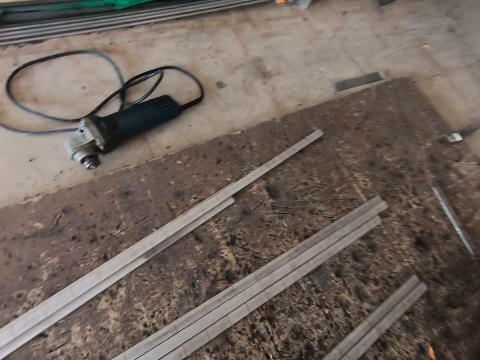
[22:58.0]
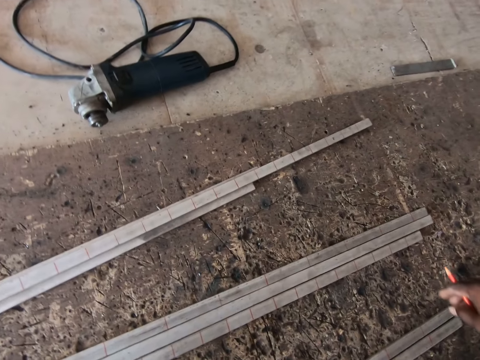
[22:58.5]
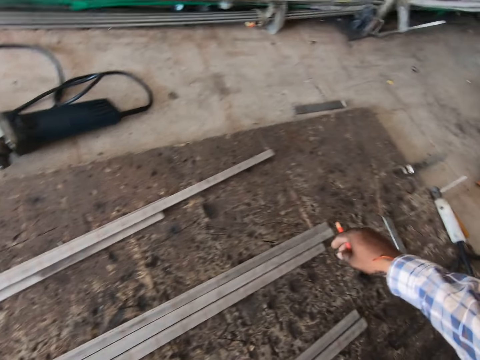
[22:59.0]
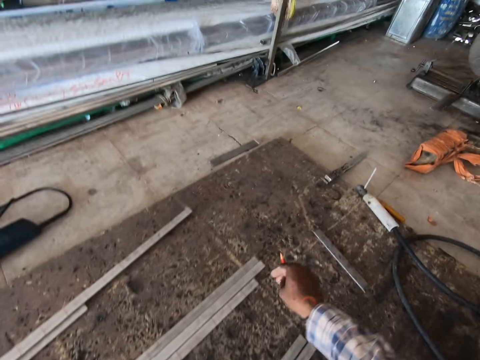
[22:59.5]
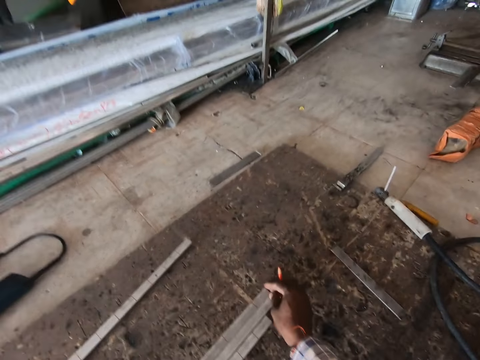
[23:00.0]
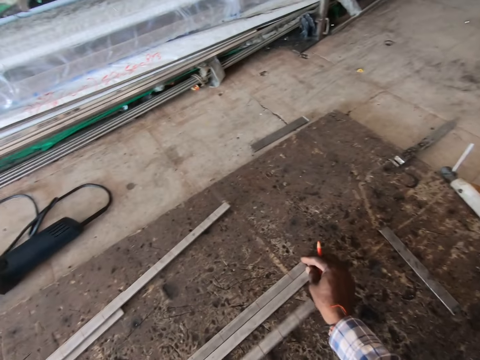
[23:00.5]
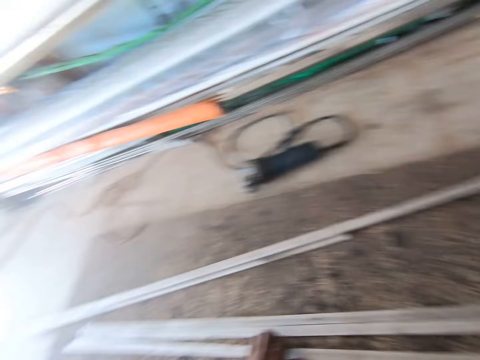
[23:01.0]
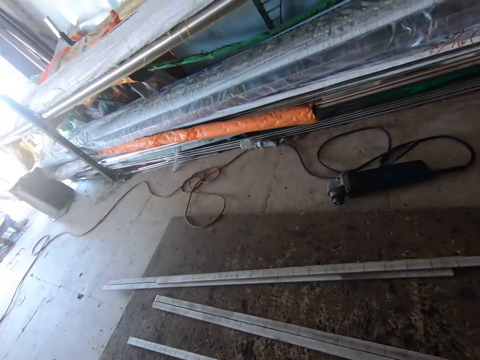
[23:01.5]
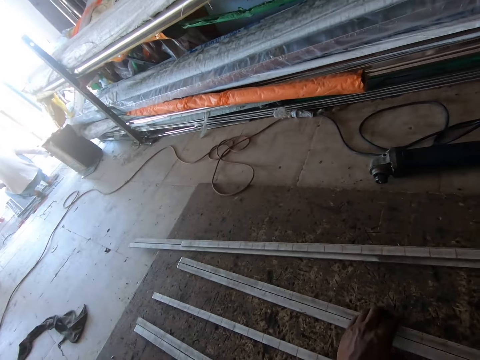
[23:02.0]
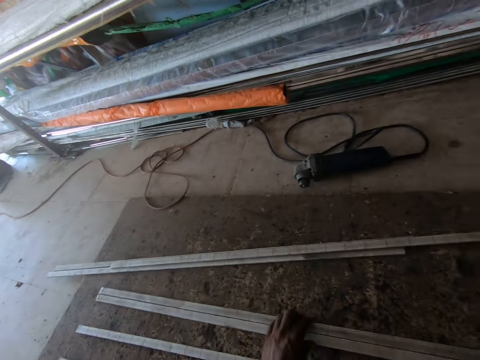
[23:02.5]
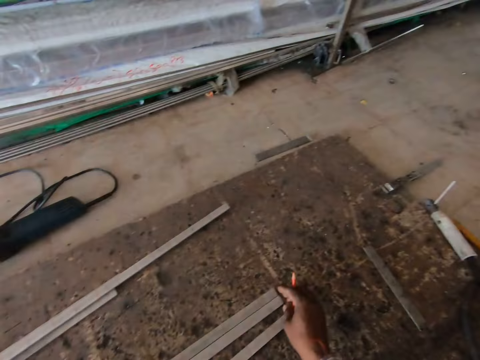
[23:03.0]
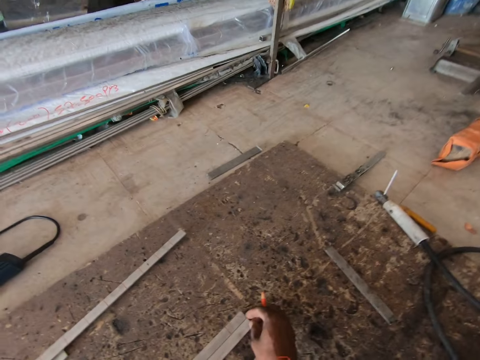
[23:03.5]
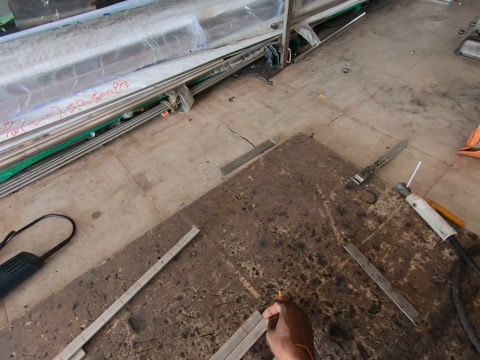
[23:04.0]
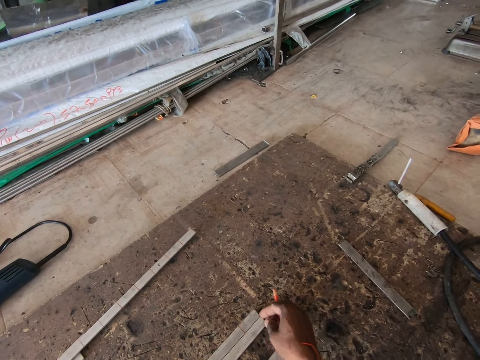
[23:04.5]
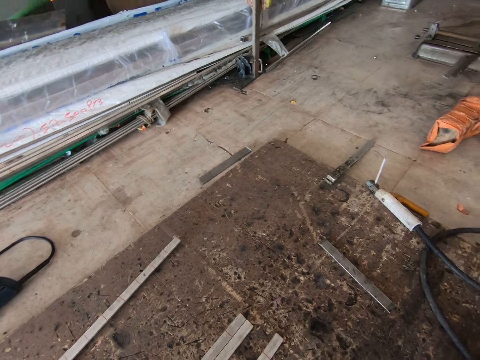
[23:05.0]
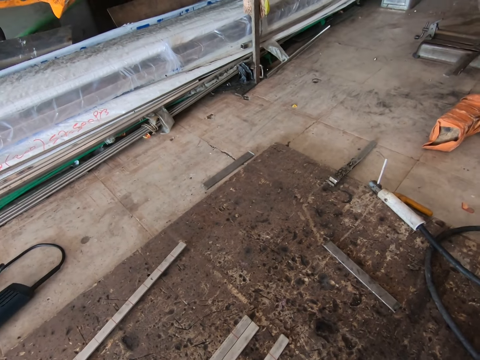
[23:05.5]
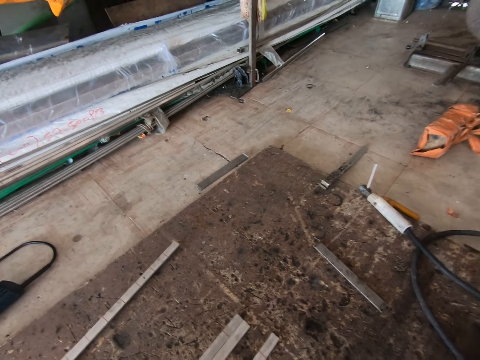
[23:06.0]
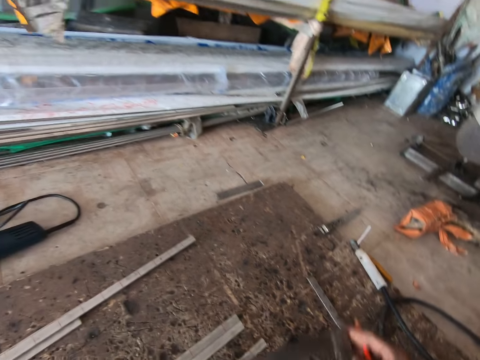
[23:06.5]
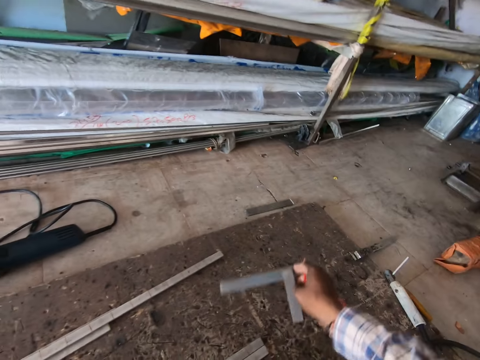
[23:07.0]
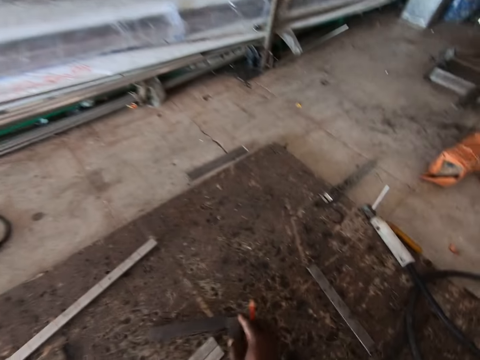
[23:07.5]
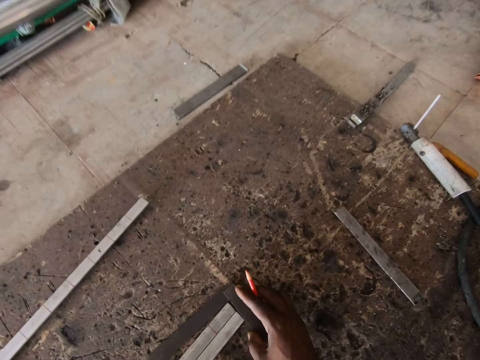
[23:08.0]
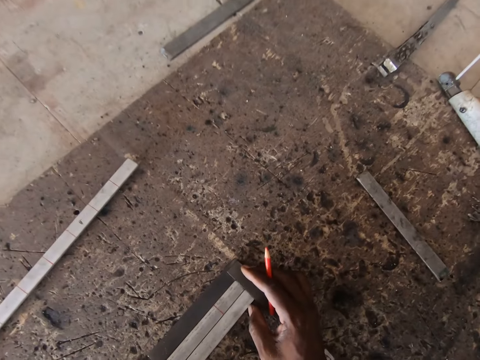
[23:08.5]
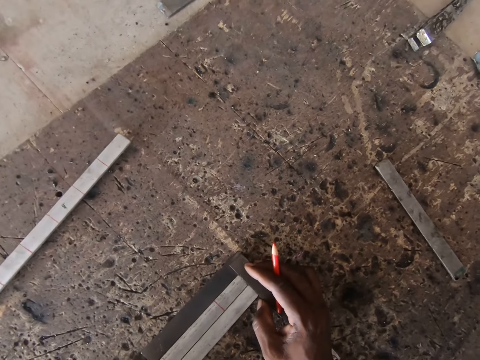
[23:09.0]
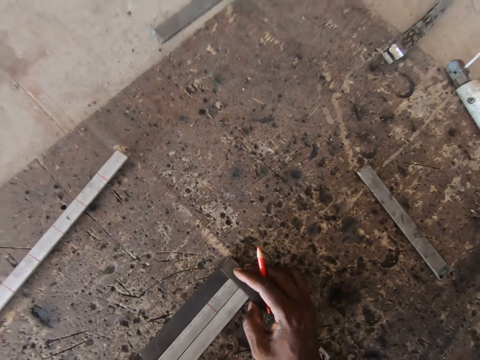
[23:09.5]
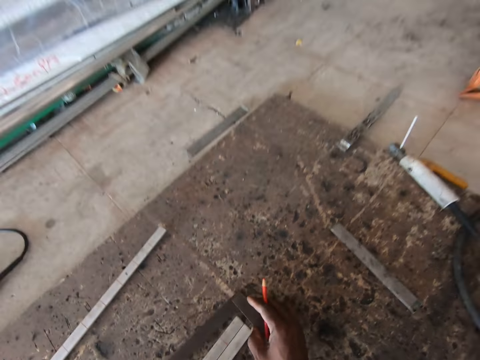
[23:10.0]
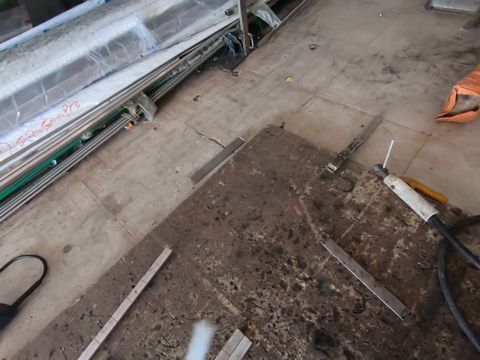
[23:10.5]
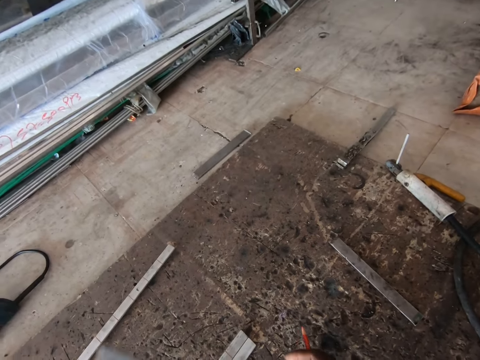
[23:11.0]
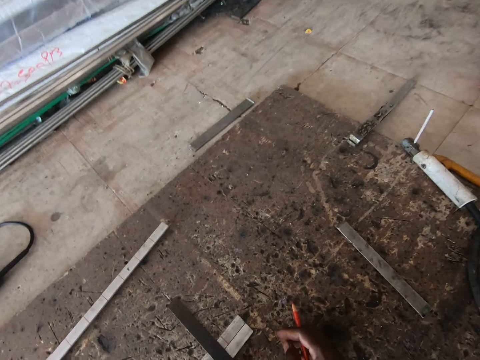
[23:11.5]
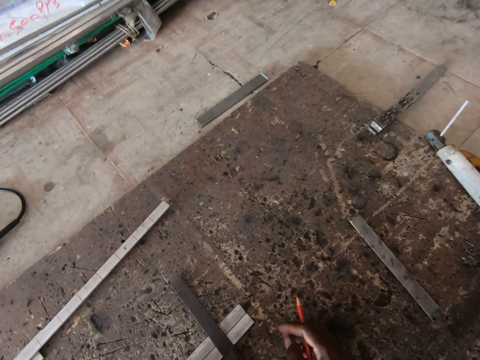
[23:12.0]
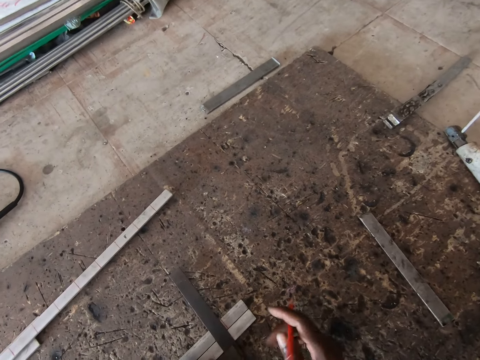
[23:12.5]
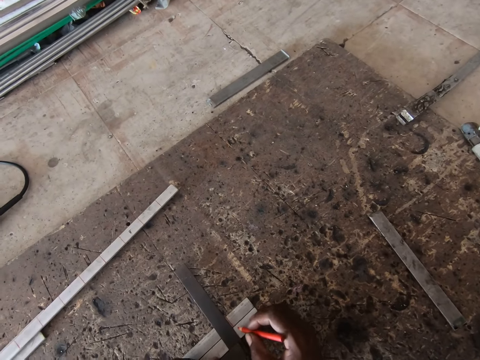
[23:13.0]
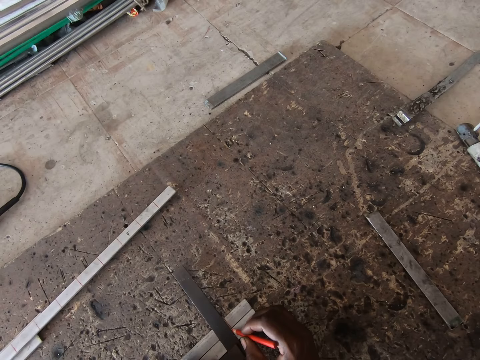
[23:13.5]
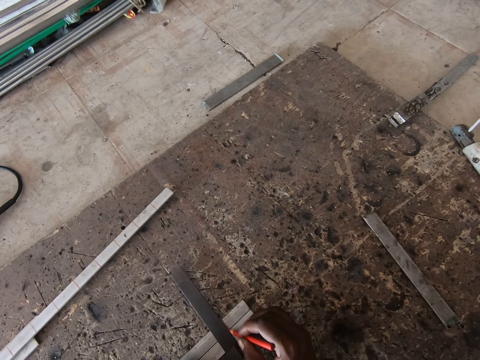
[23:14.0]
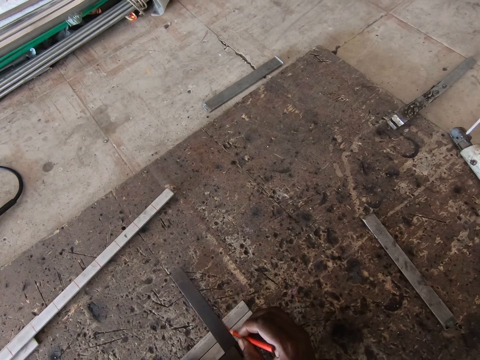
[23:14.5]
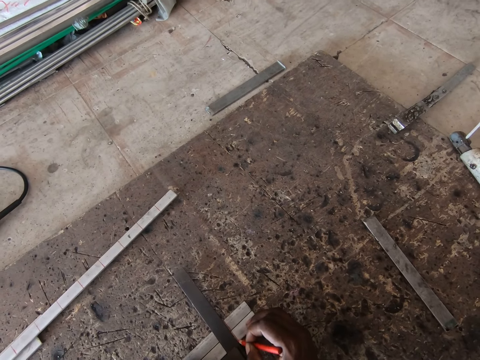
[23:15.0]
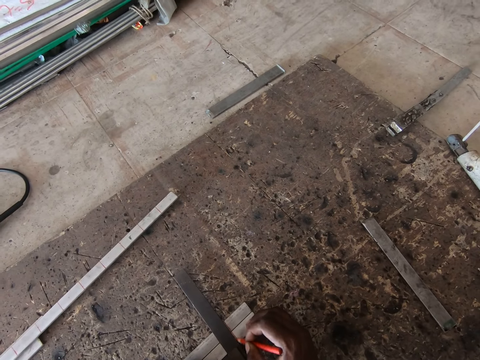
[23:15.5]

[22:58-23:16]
The camera wearer adjusts some metal bars on the ground with his hands. He adjusts a metal bar on the ground with his left hand. He adjusts the metal bars on the ground with his left hand. He picks a precision square from the ground with his right hand. He measures the metal bars with the precision square on the ground with his right hand. He picks the precision square from the ground with his right hand. He flips the precision square in his hands. He drops the precision square on the metal bars with his left hand. He measures the metal bars on the ground with the precision square in his left hand. He marks the metal bar on the ground with the pencil in his right hand.

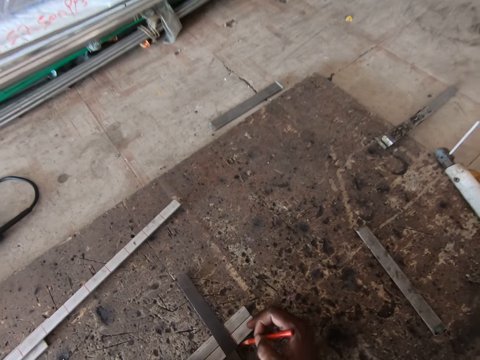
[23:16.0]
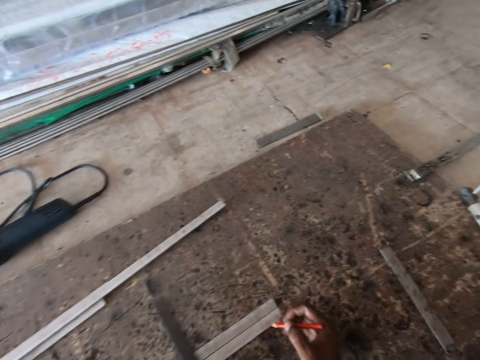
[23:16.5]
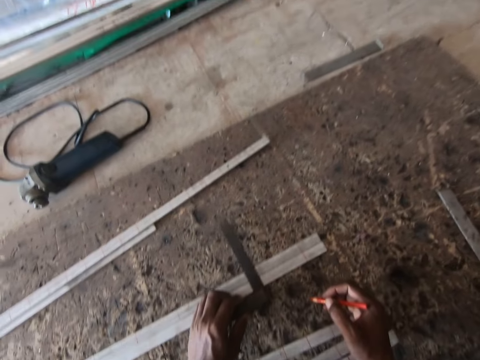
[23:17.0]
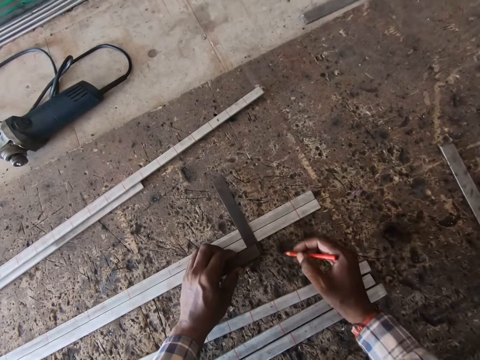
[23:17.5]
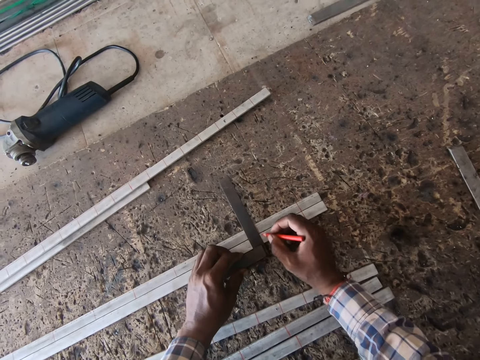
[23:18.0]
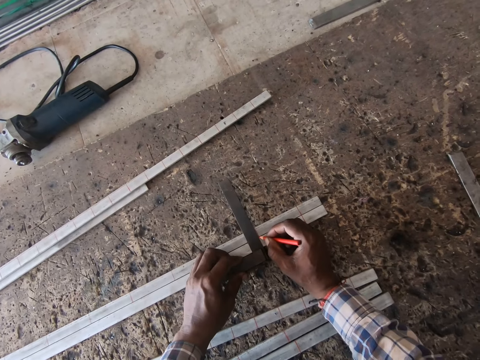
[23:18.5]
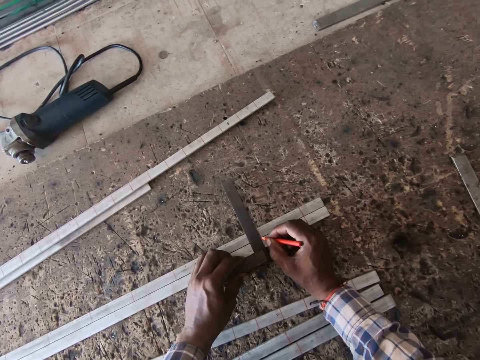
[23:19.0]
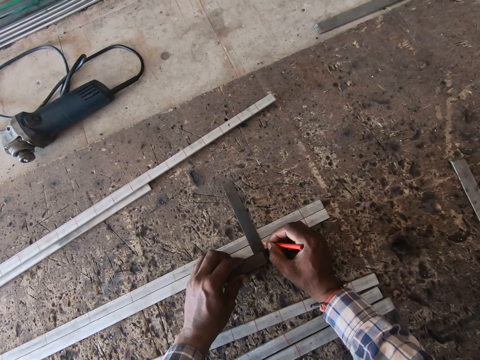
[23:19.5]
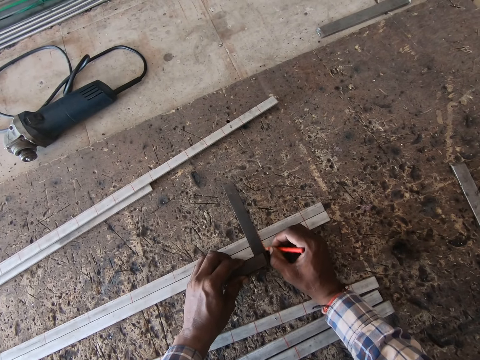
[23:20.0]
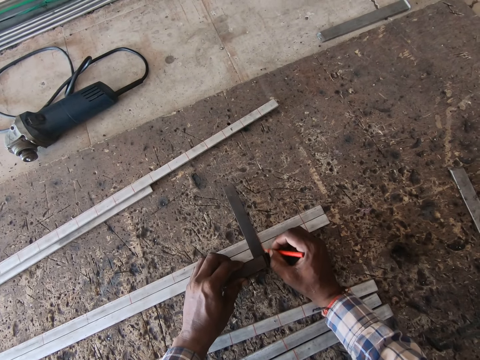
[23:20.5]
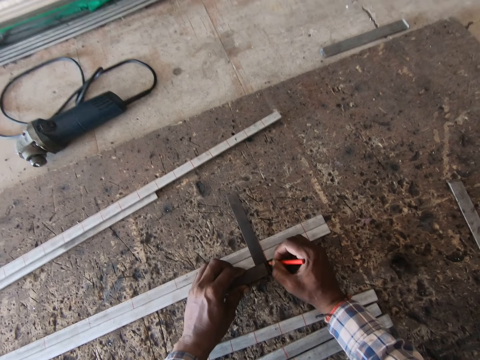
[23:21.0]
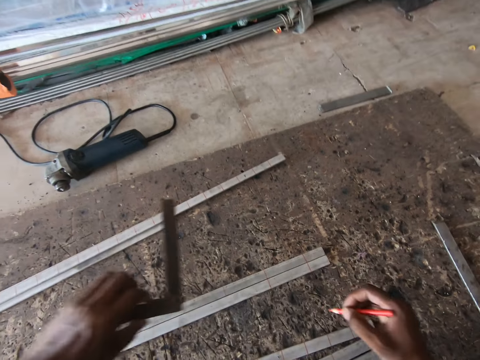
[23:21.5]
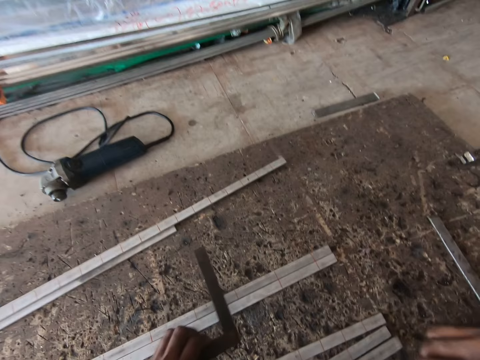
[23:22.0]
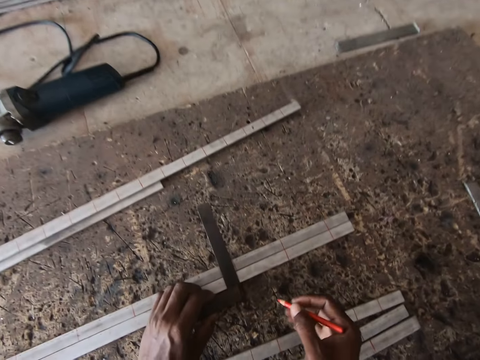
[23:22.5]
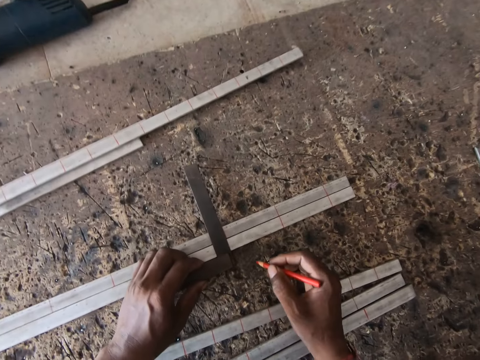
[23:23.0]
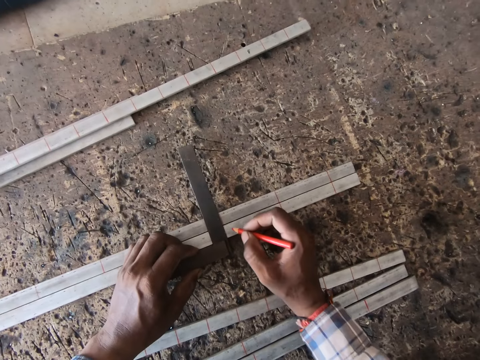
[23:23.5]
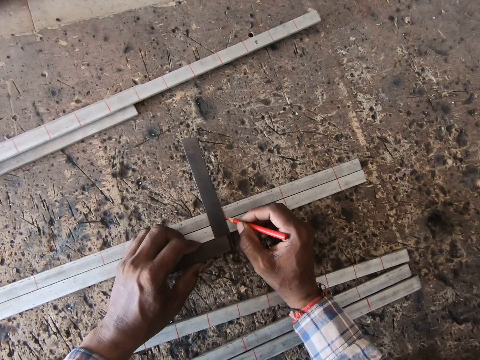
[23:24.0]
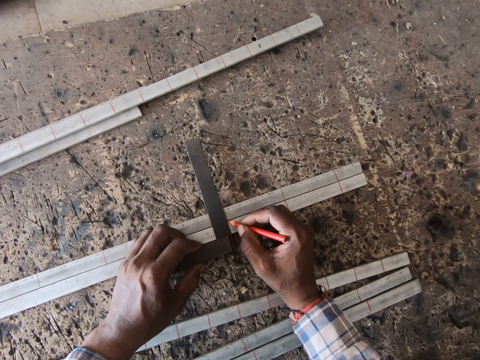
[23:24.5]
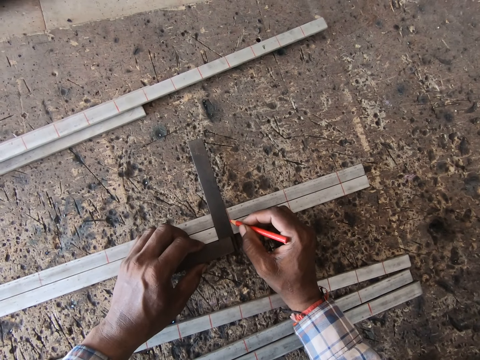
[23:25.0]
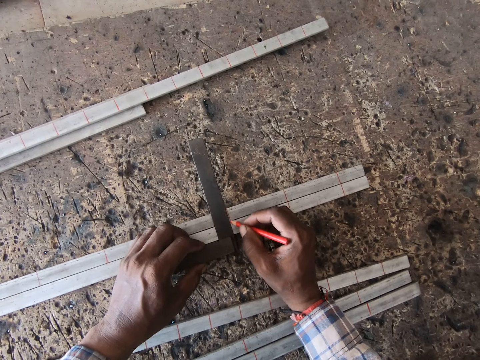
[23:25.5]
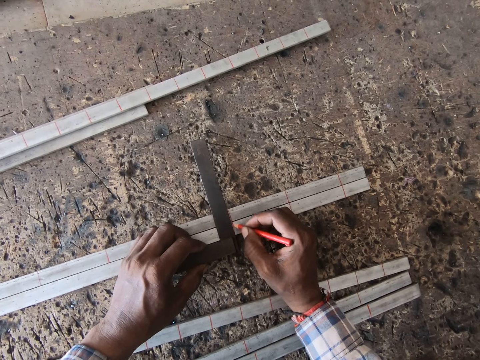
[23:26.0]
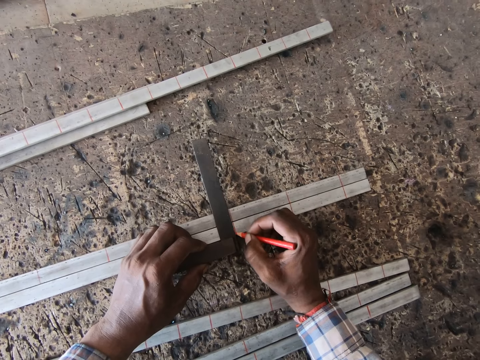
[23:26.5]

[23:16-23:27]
The camera wearer adjusts the precision square on the metal bar with his left hand. He marks the metal bar on the ground with the pencil in his right hand. He picks the precision square from the metal bars on the ground with his left hand. He drops the precision square on the metal bars with his left hand. He measures the metal bars on the ground with the precision square in his left hand. He marks the metal bar on the ground with the pencil in his right hand.
